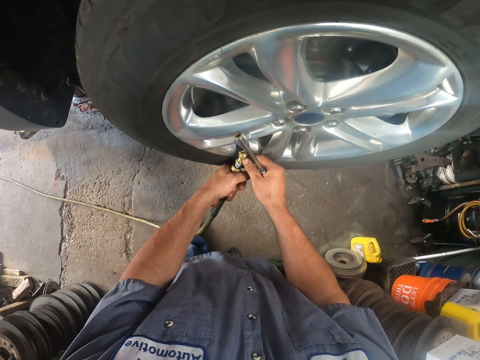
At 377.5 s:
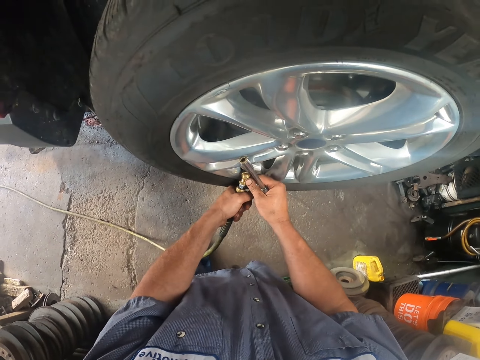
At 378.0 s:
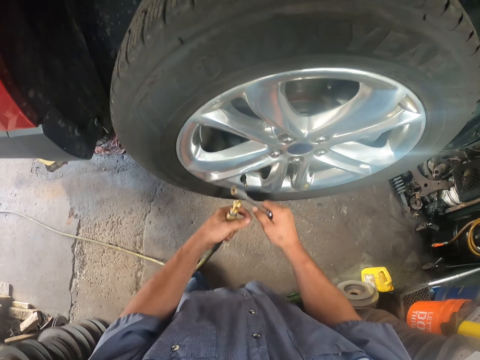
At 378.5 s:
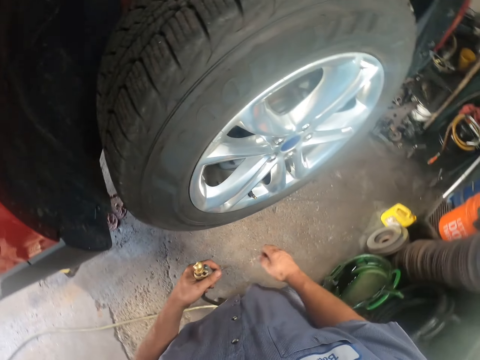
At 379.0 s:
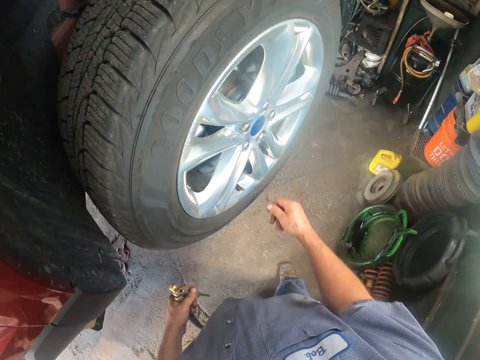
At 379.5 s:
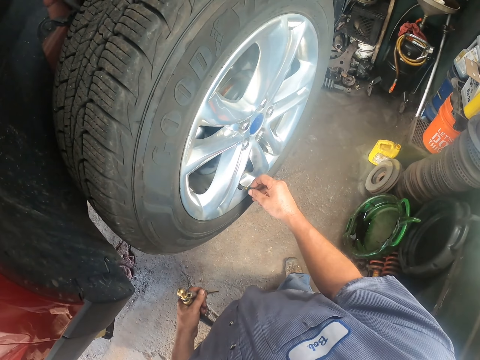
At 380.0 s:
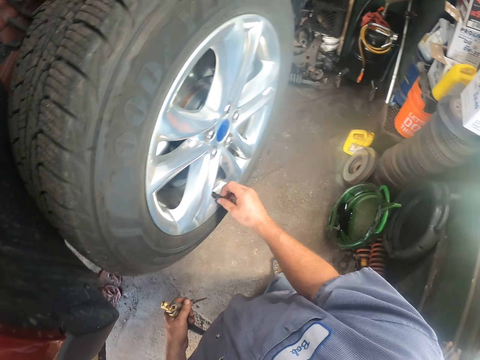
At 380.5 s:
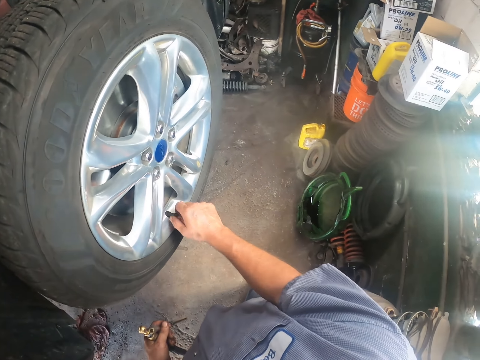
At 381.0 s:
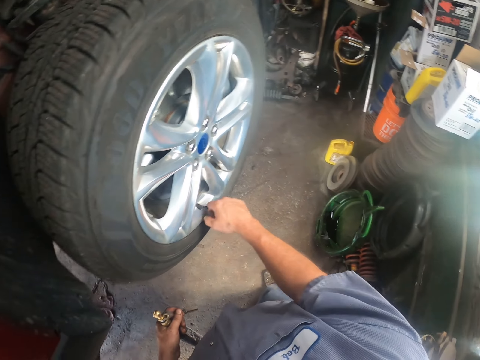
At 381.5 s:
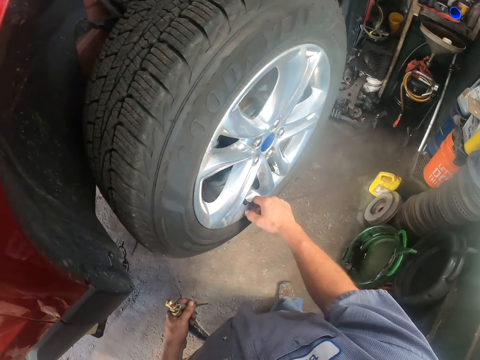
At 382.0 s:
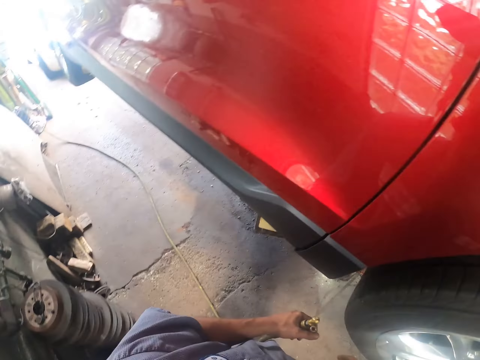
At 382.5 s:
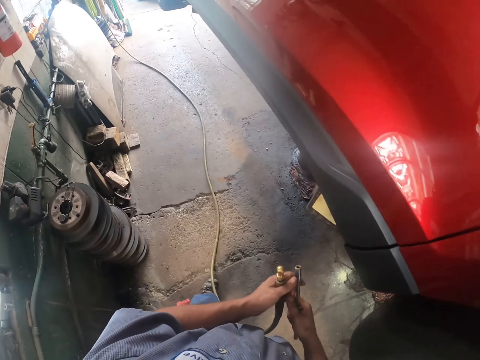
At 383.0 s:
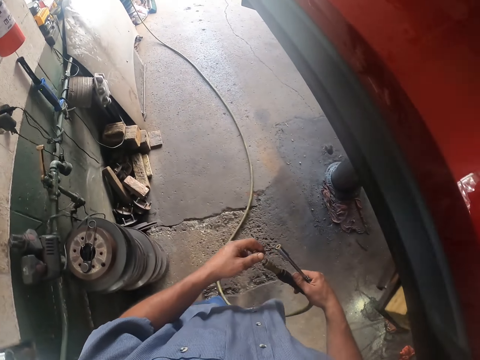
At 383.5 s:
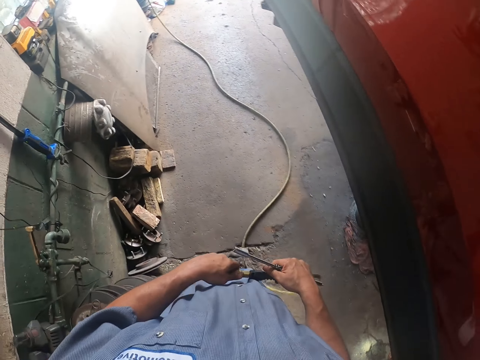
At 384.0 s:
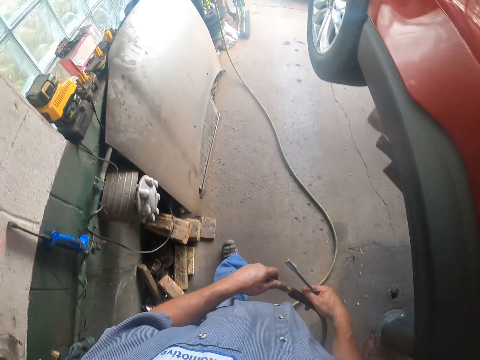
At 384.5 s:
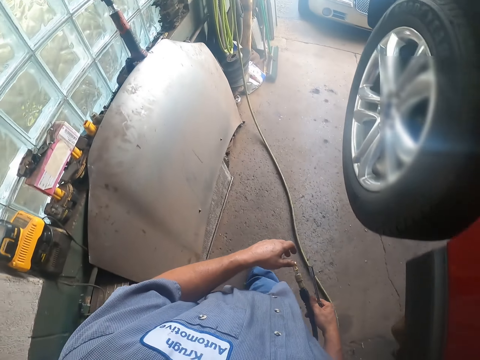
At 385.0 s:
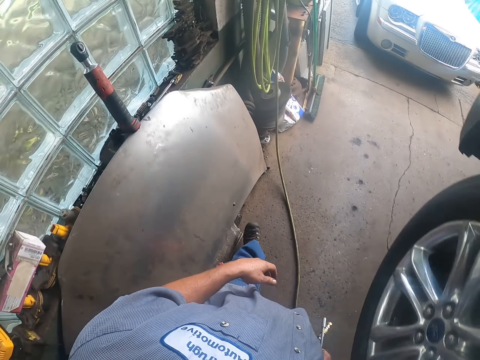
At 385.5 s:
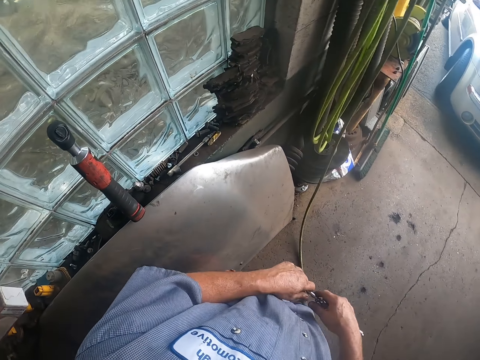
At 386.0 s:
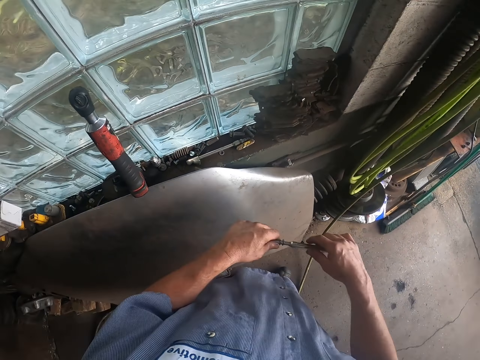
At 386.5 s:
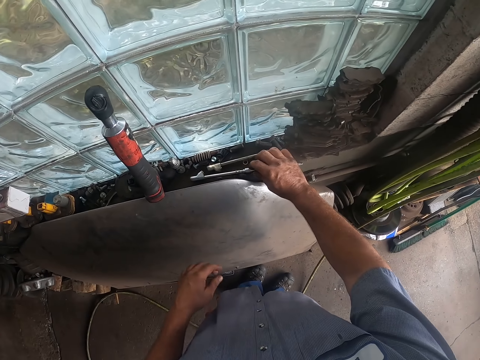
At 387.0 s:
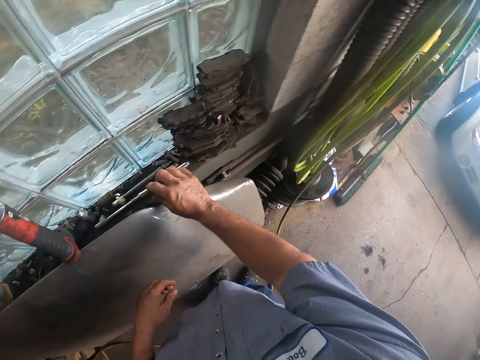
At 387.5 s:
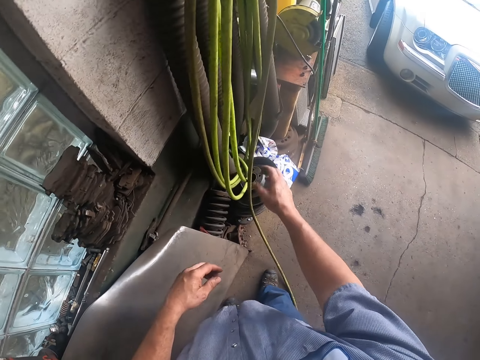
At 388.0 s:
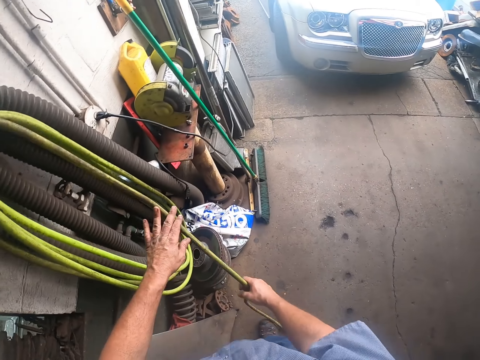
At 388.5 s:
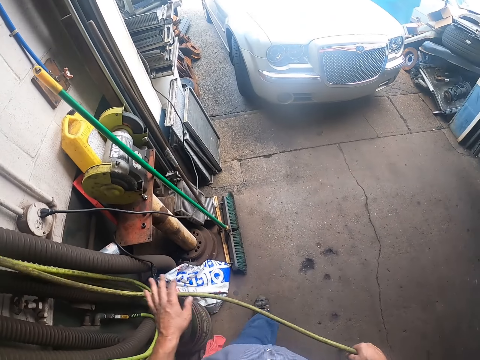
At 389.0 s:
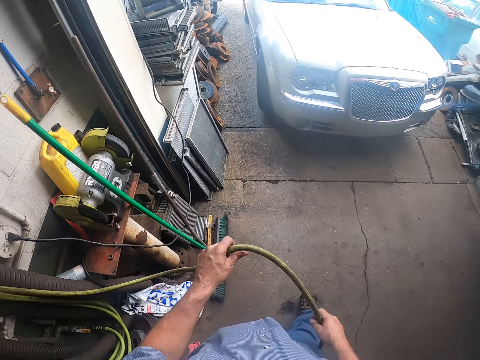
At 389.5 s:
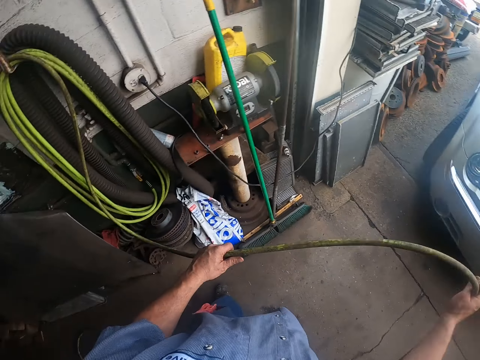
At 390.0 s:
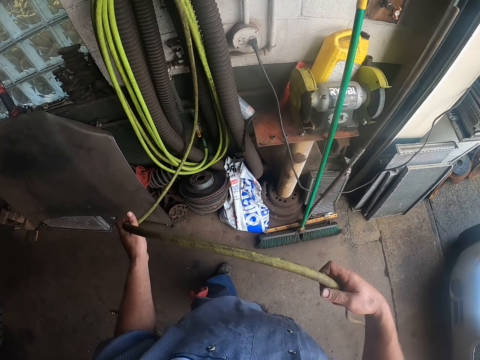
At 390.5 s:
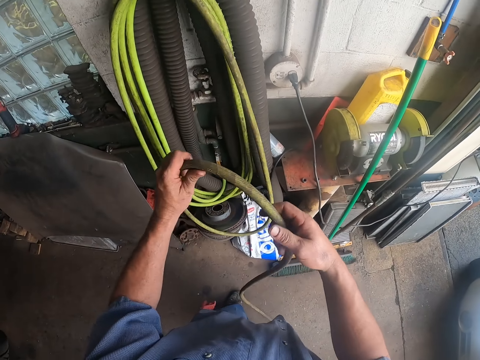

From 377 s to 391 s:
The camera wearer tightens the nuts with the right hand. They walk around the garage. They place the torque wrench on the window with the right hand. They take a pipe.

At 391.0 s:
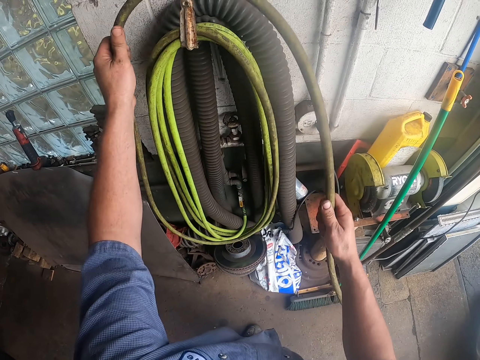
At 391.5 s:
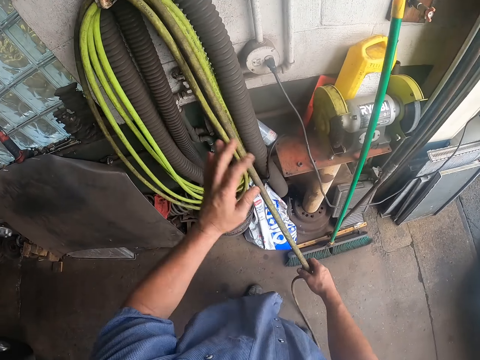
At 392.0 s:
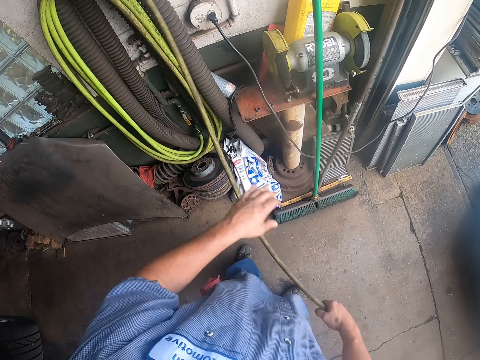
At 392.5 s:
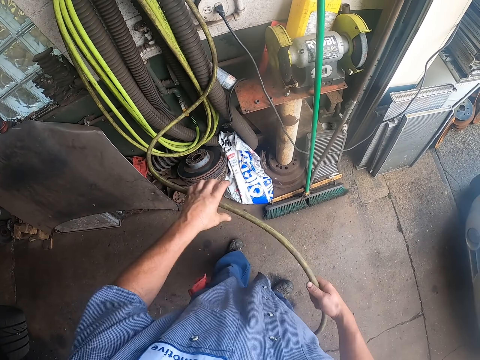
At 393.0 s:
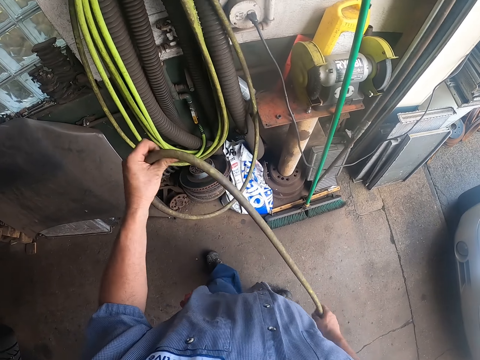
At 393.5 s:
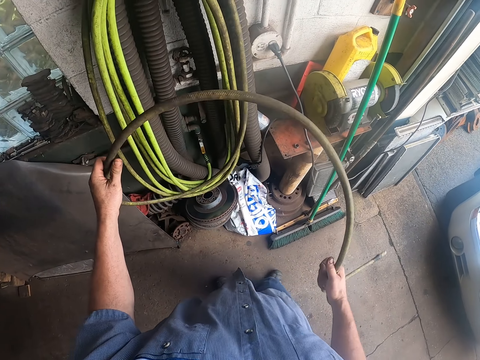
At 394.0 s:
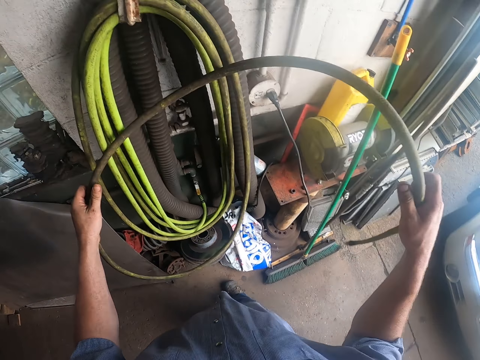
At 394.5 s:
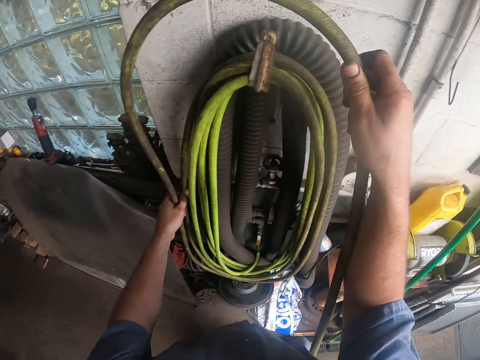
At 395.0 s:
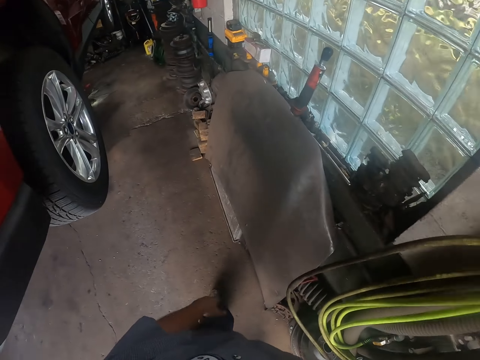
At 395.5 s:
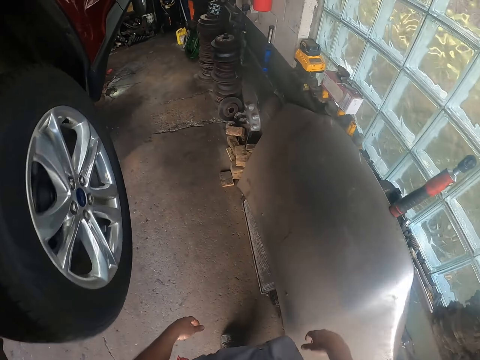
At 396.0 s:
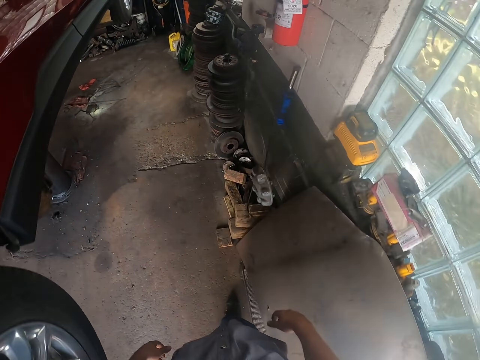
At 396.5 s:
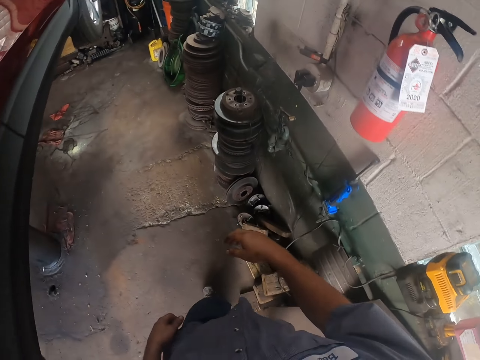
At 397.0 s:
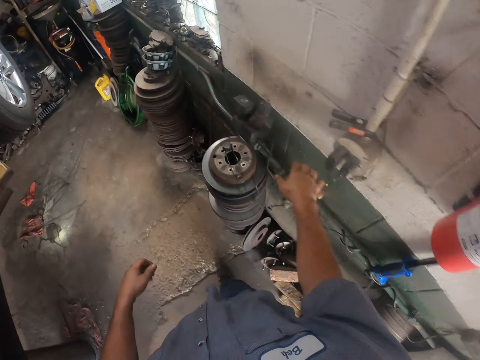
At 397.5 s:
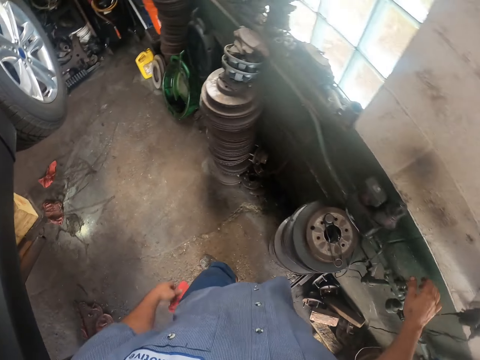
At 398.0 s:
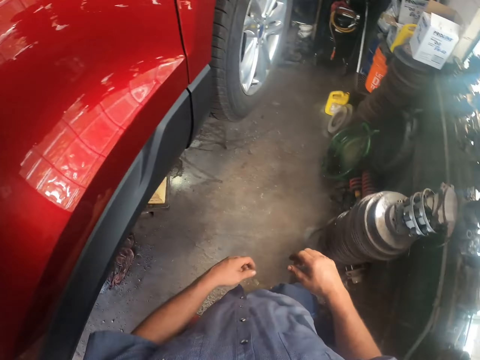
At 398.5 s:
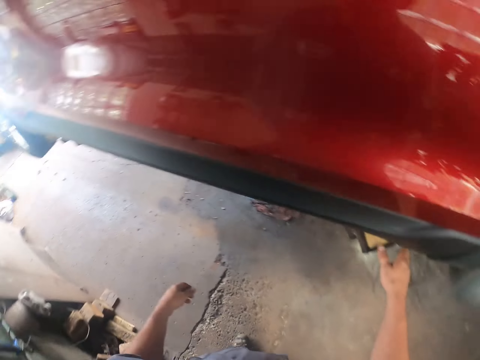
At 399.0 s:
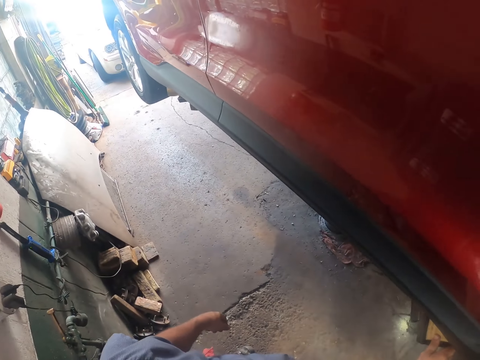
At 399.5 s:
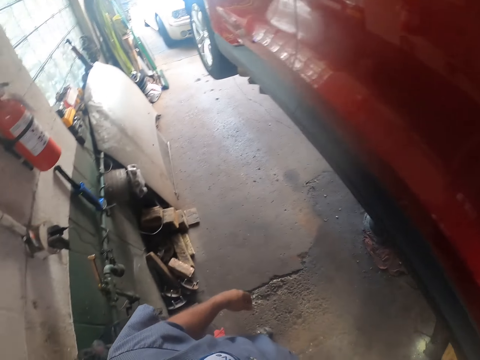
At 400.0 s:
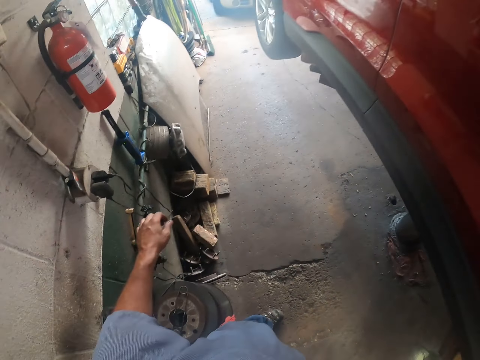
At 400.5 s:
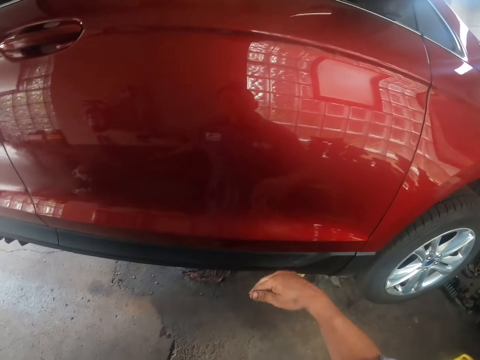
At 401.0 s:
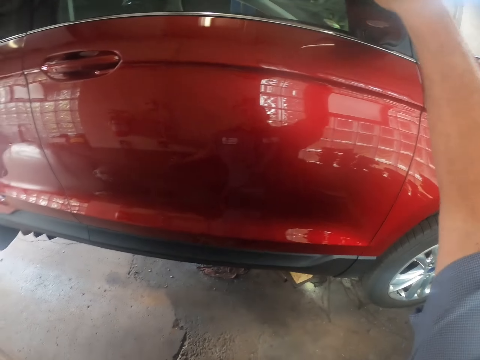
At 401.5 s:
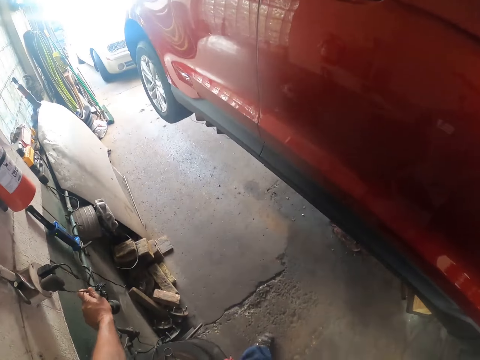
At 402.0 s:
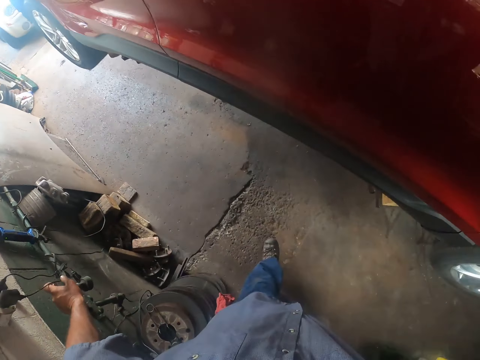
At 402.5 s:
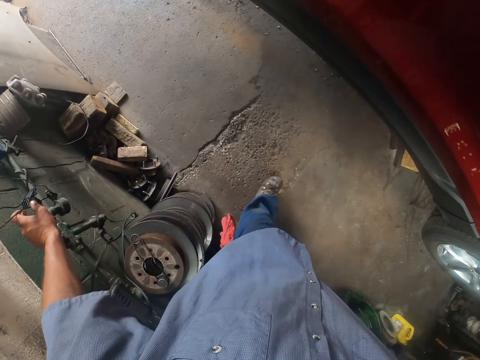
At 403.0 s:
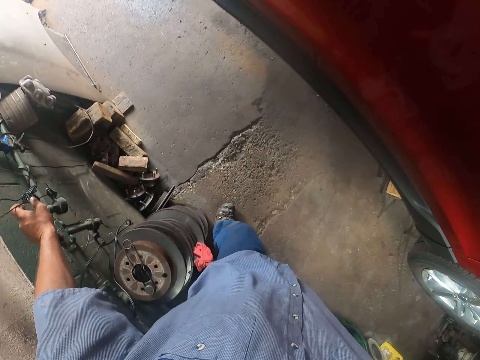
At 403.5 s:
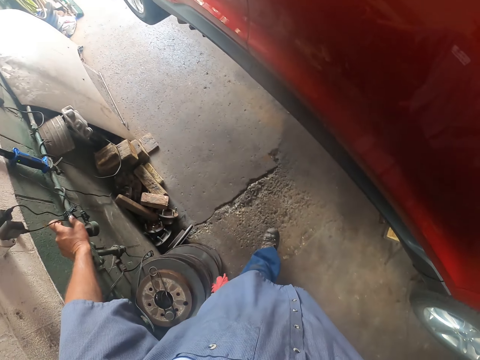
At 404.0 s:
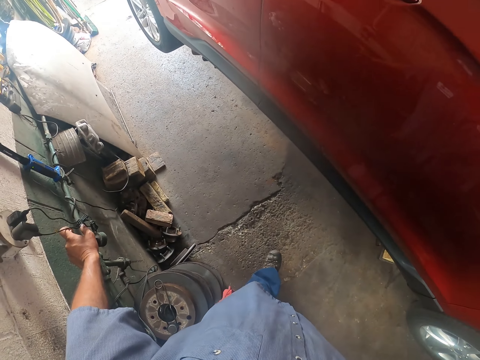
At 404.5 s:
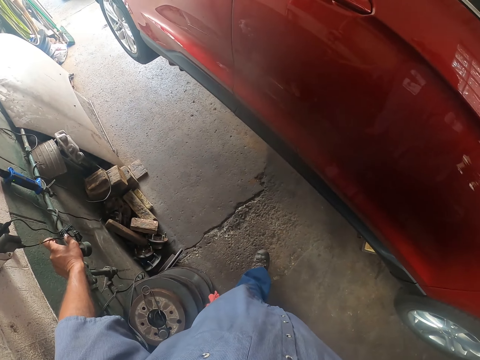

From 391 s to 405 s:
The camera wearer folds the air pipe. They roll the pipe back. They walk around the garage. They stop.
